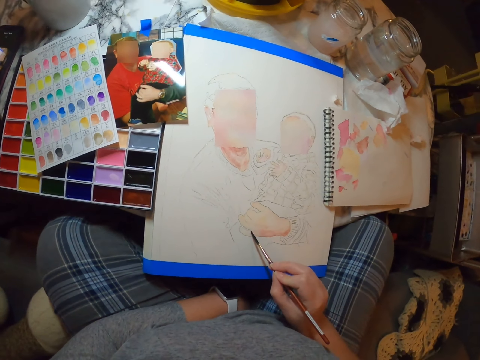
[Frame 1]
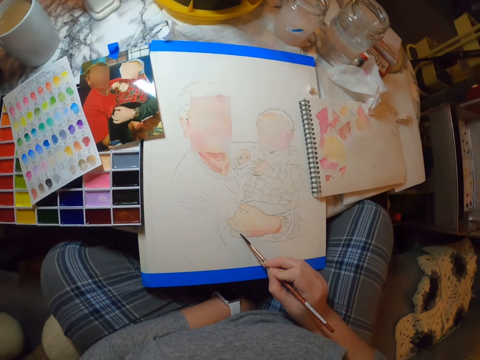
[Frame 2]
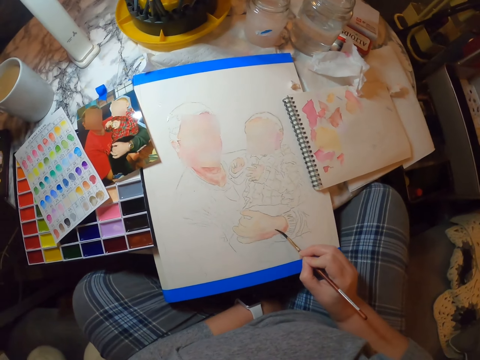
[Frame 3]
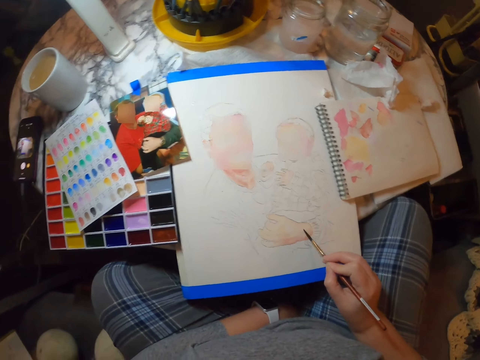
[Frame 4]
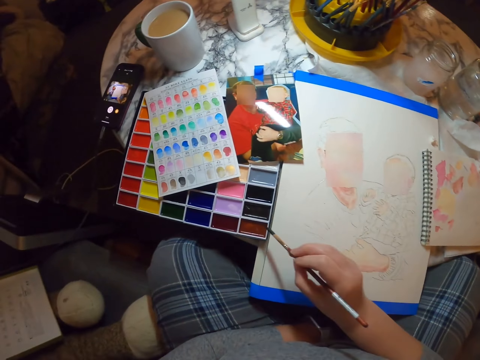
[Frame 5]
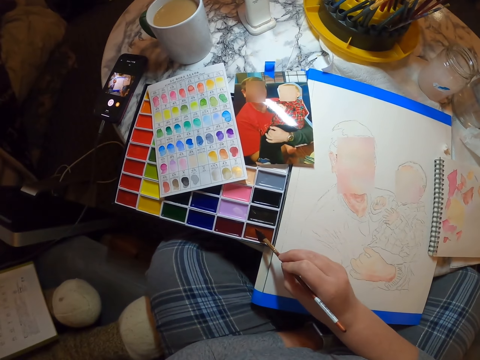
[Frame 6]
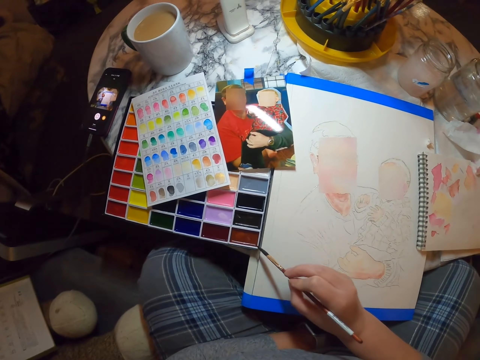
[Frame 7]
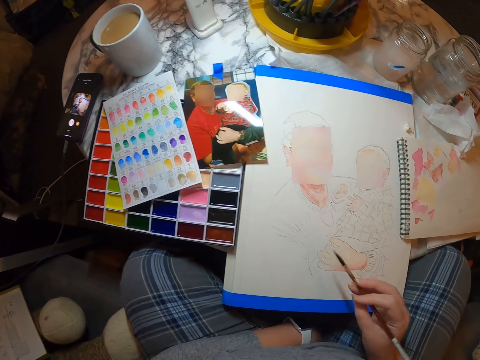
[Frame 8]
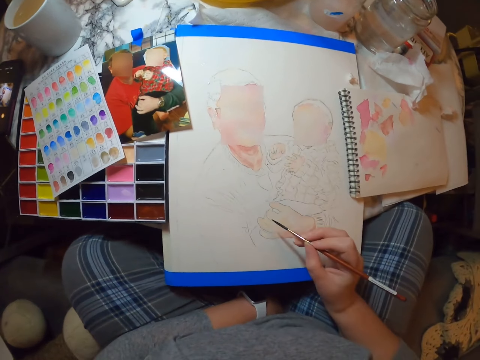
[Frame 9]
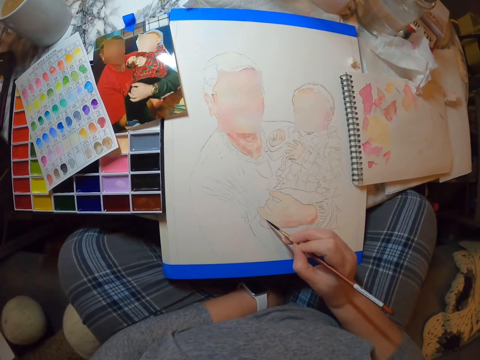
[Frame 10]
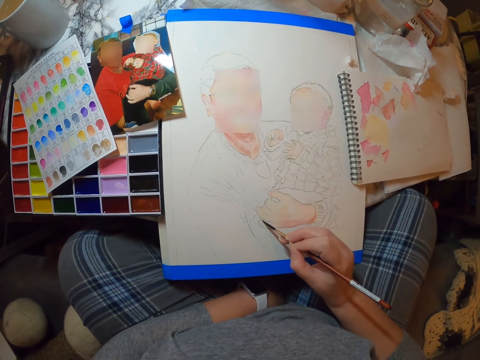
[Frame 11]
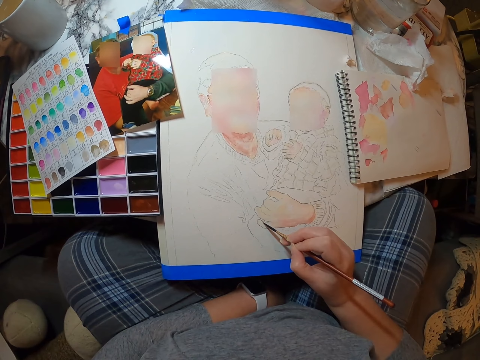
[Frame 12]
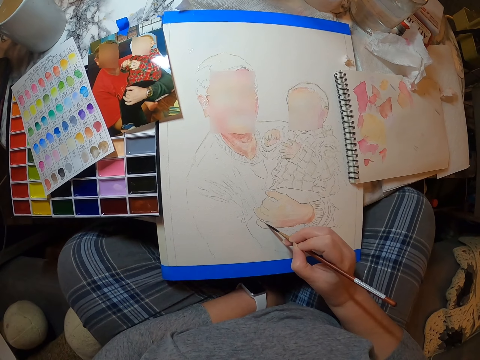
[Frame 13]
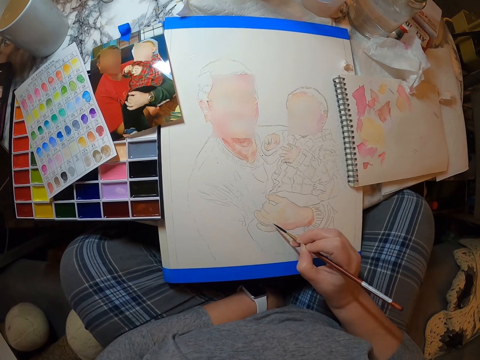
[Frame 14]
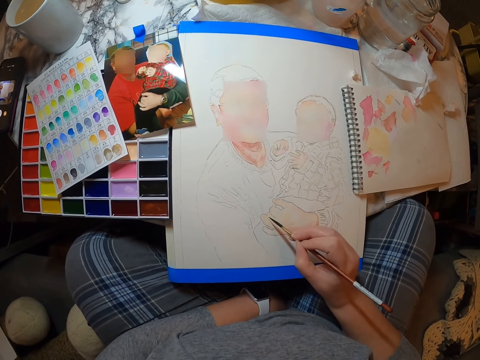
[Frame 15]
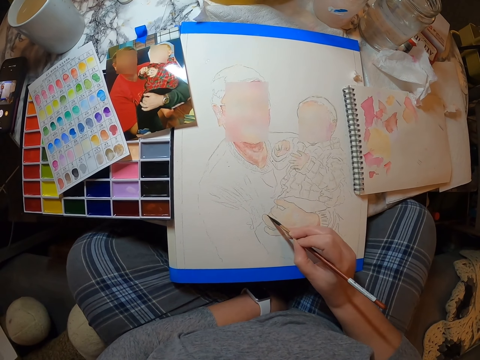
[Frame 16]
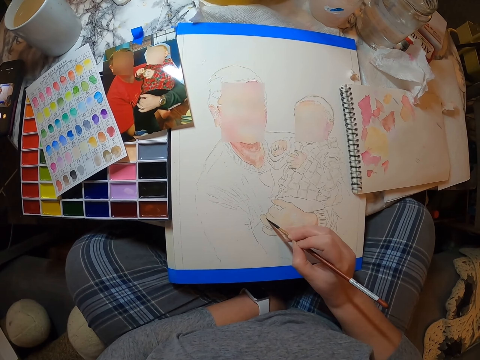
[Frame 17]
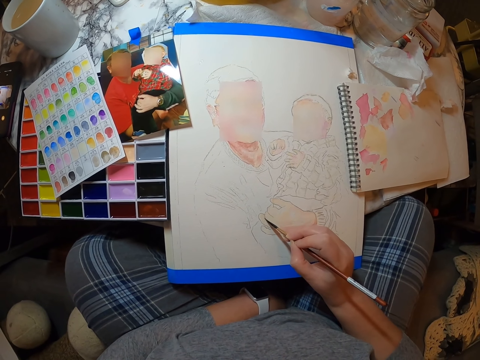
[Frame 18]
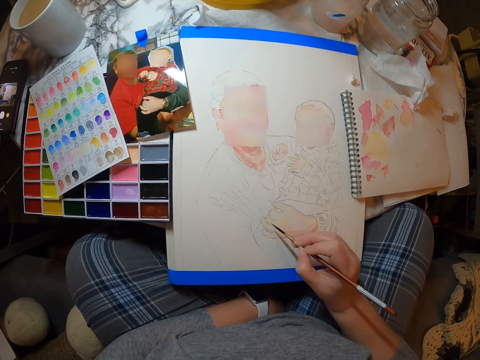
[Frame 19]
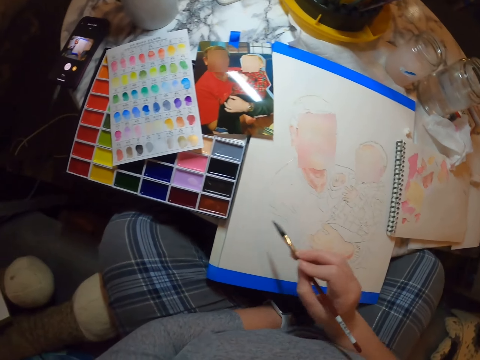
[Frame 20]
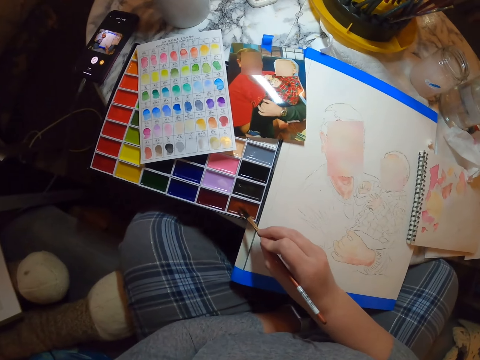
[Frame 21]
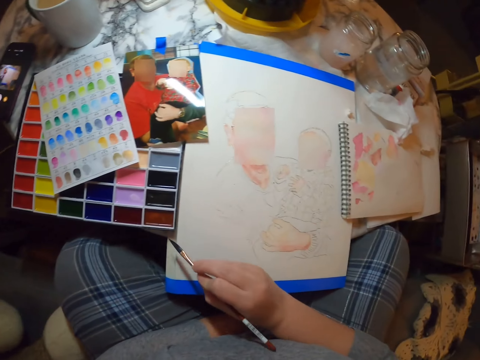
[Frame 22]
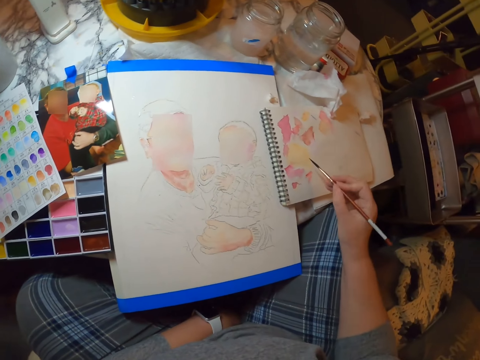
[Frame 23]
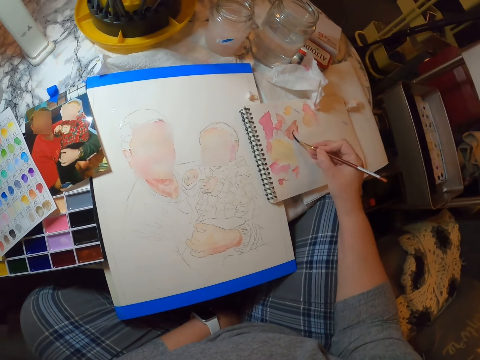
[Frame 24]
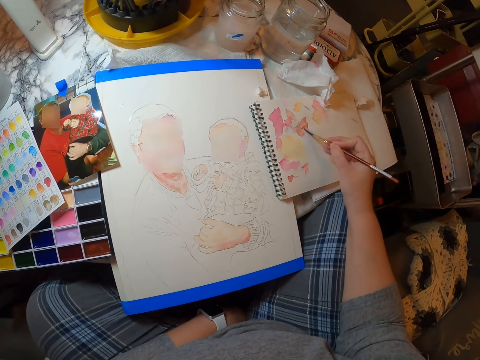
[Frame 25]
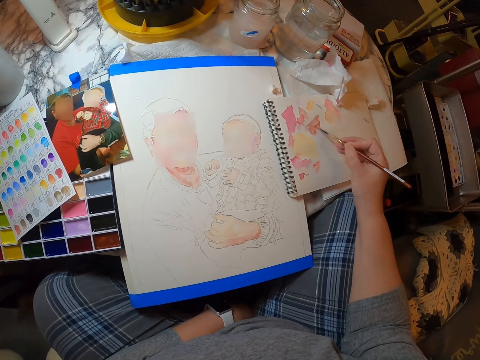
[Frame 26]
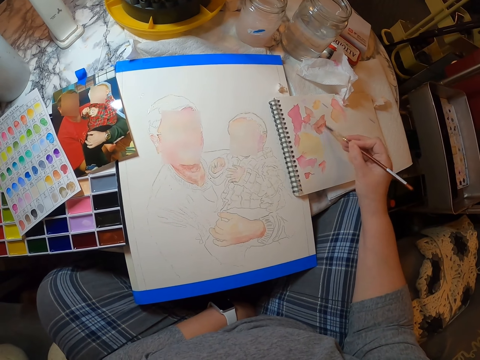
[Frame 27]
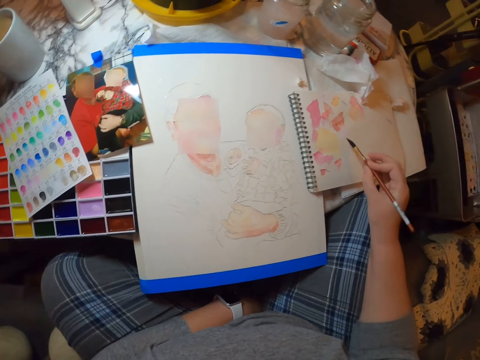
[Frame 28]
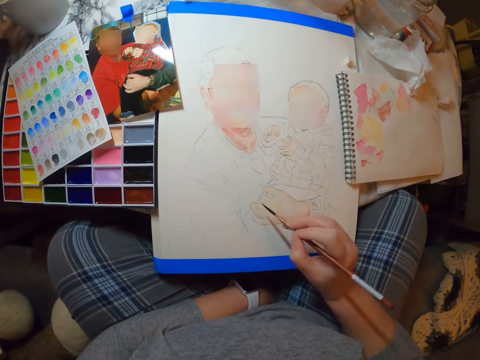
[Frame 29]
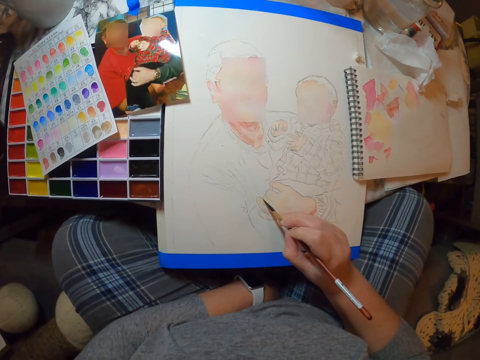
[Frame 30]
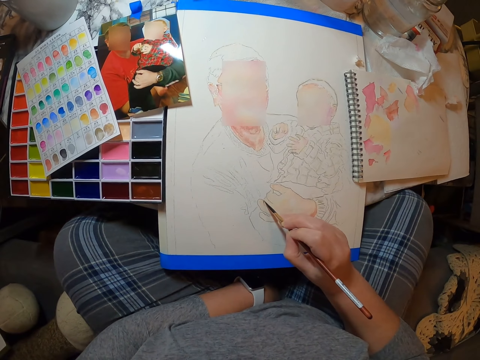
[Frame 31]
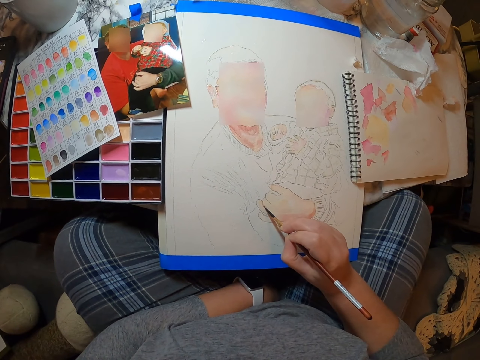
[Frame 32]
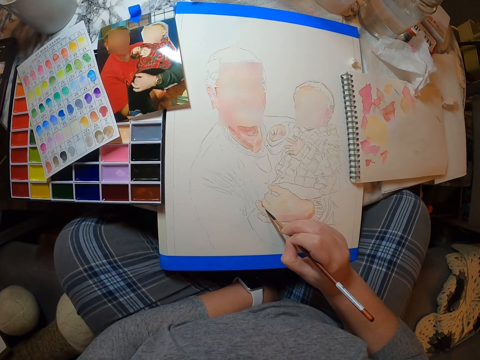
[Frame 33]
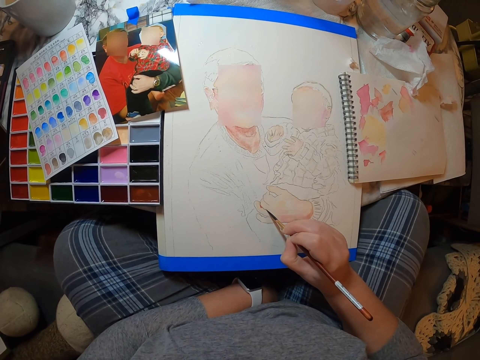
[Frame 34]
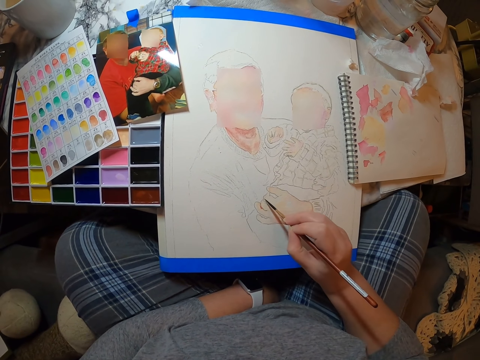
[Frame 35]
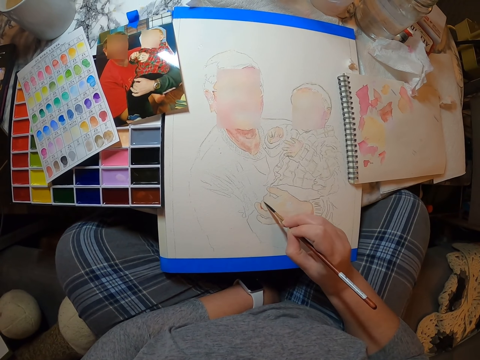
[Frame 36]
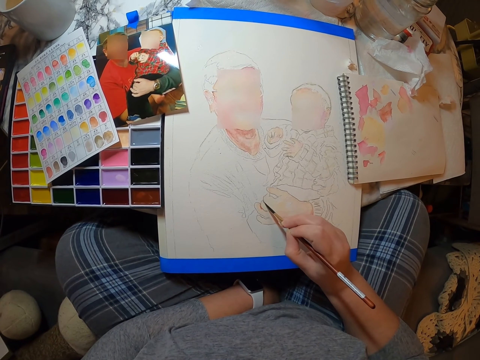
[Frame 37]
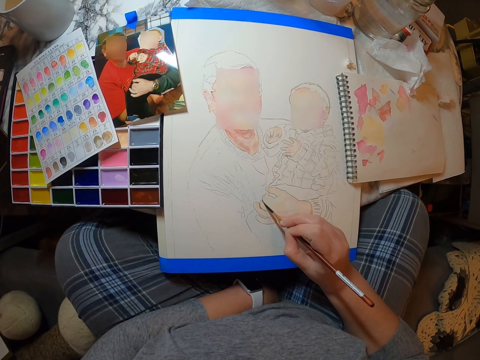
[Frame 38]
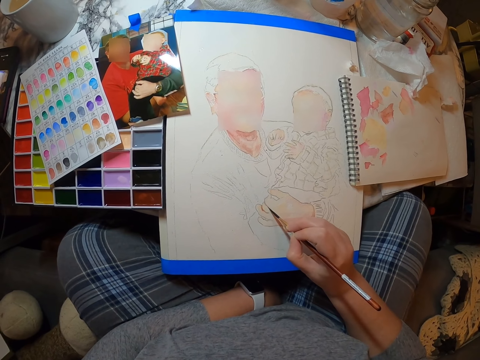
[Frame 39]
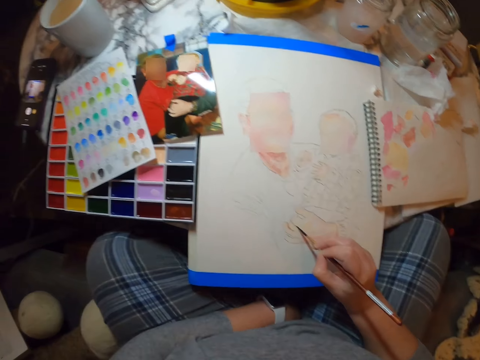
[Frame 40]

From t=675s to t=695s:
The camera wearer puts the paint brush on the paint. They paint the picture on a painting book. They put the paint brush on the paint. They rub the paint brush on the paper. They paint the picture on the painting book.

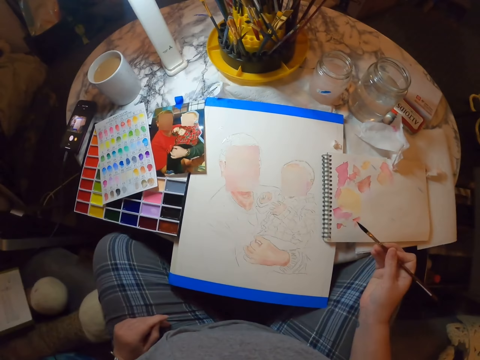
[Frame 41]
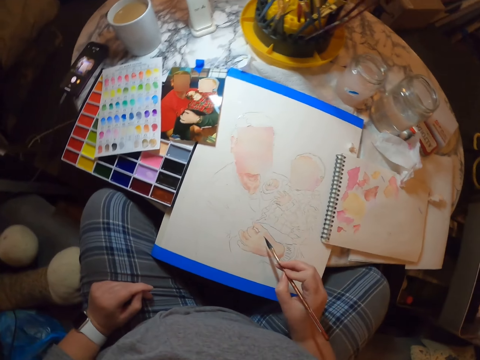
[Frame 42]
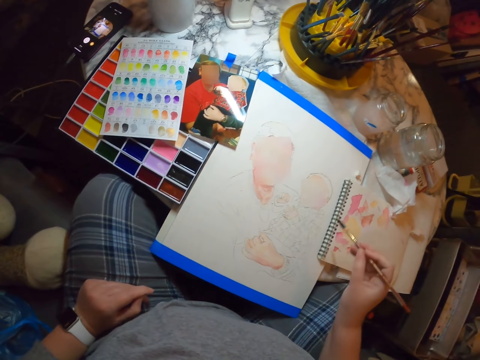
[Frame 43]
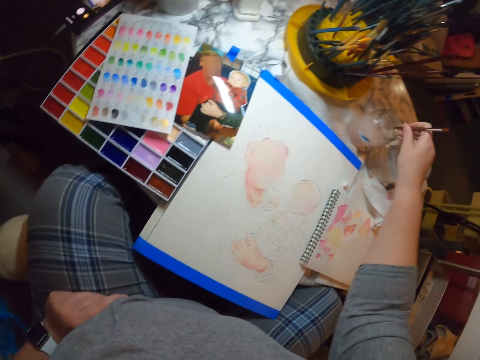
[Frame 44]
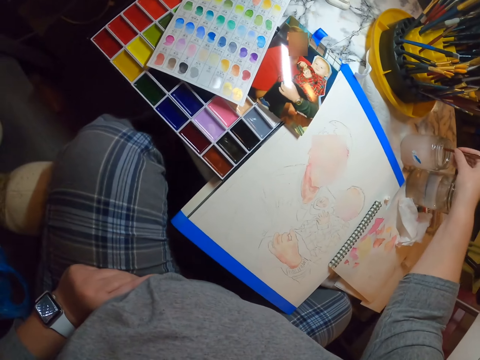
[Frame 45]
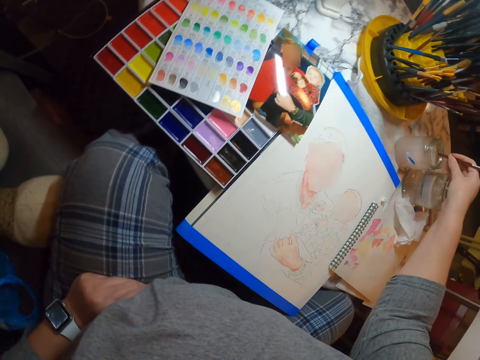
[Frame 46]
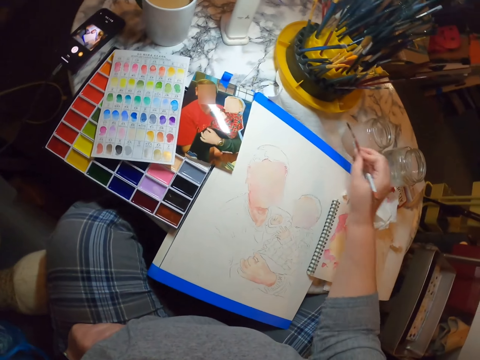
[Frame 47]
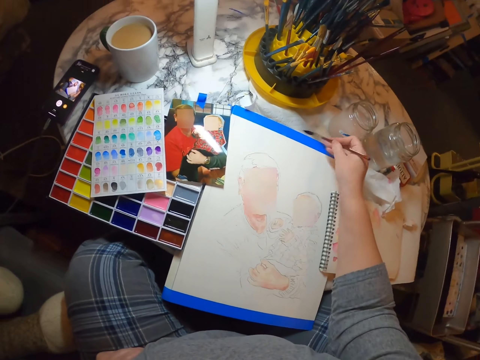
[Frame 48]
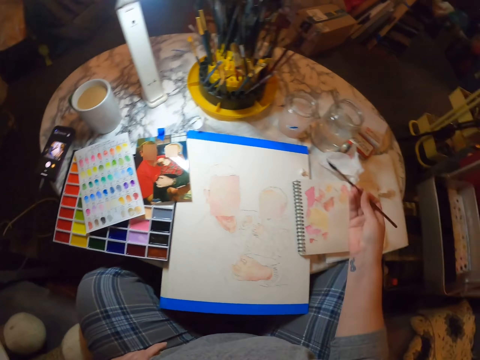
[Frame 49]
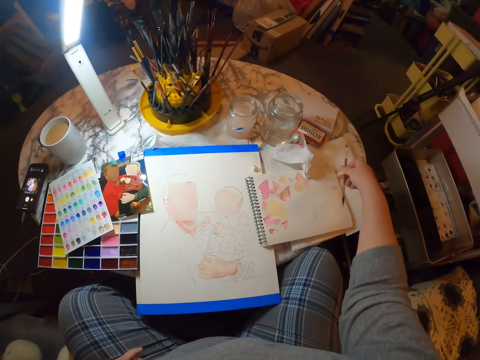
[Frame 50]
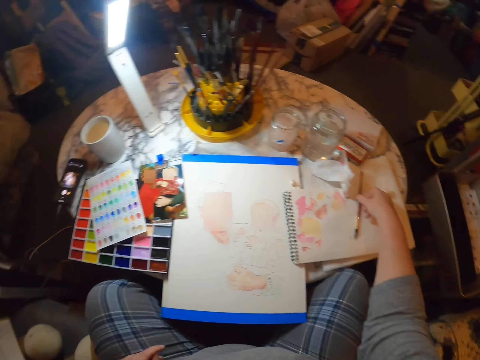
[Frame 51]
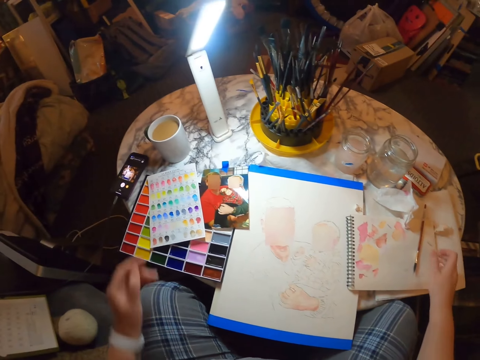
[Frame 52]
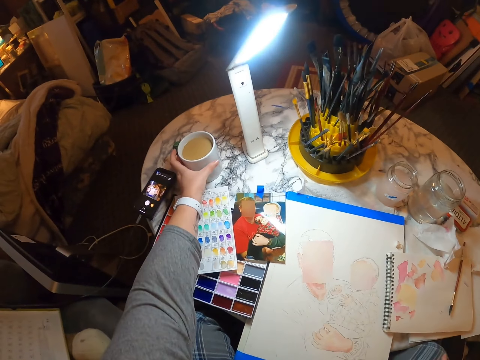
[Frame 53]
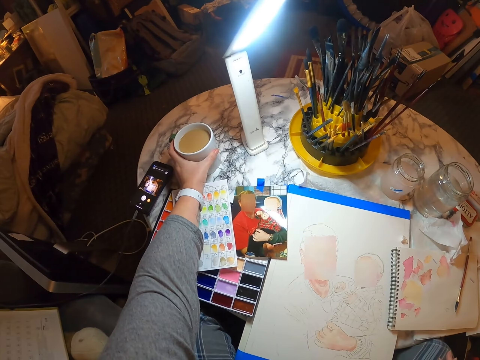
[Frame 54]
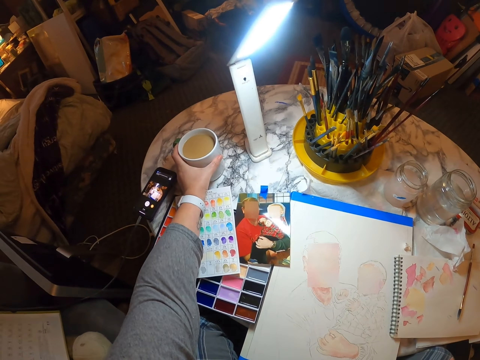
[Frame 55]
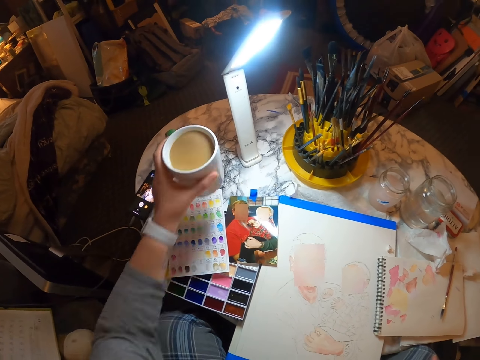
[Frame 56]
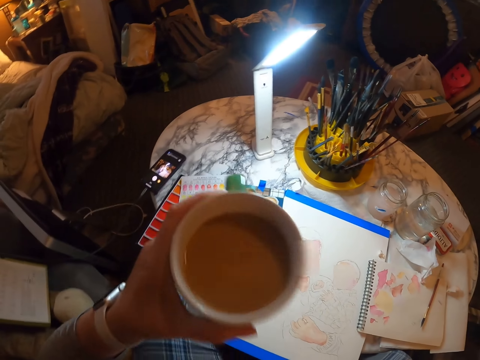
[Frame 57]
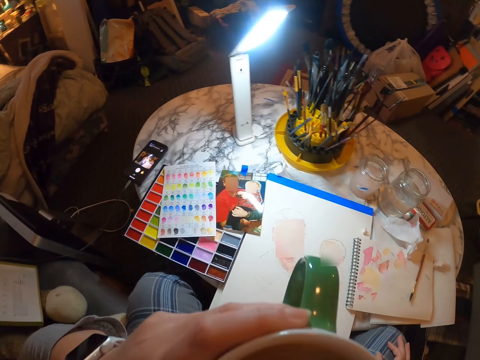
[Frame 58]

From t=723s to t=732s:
The camera wearer dips the paint brush in water. They wipe the brush on paper. They put the brush down. They sip tea. They pick up a glass of tea.
